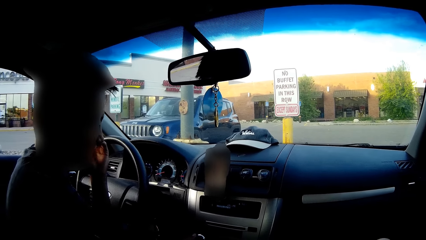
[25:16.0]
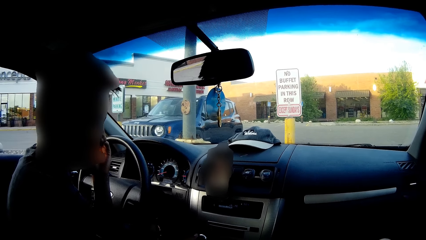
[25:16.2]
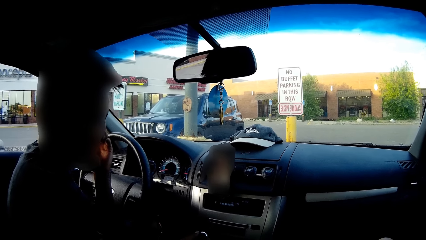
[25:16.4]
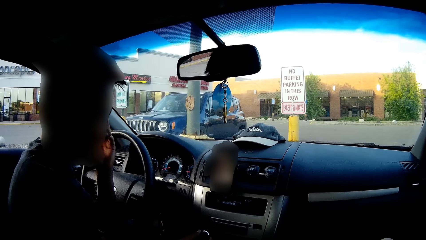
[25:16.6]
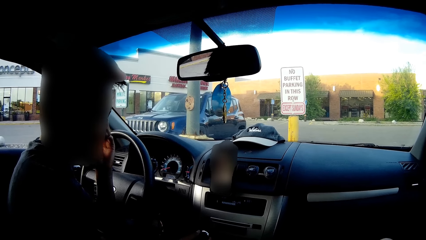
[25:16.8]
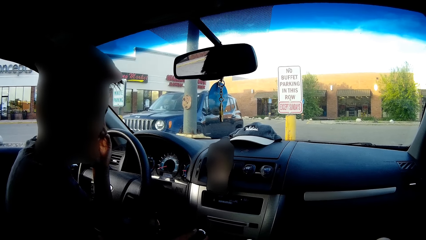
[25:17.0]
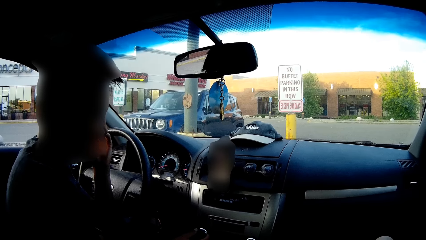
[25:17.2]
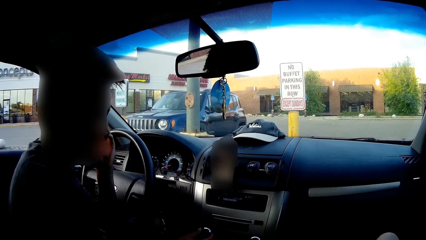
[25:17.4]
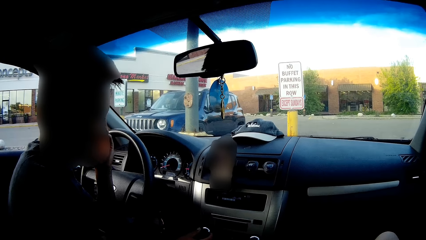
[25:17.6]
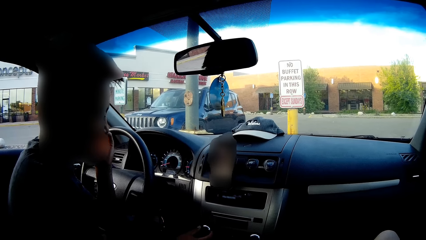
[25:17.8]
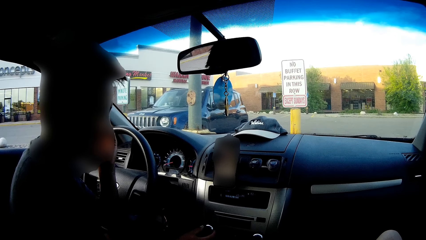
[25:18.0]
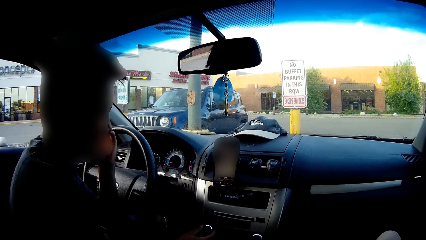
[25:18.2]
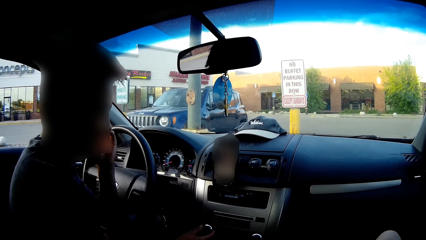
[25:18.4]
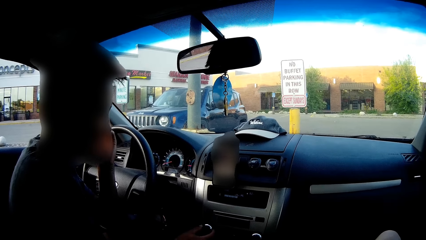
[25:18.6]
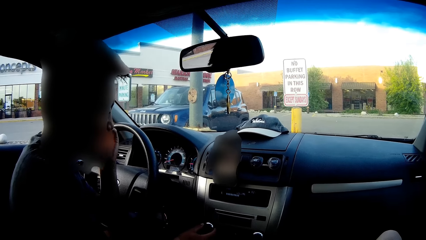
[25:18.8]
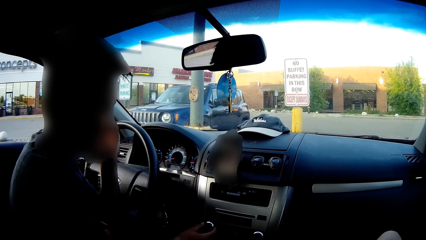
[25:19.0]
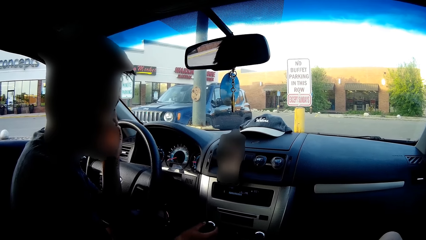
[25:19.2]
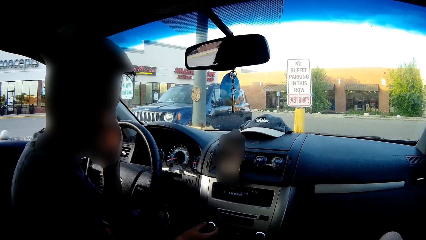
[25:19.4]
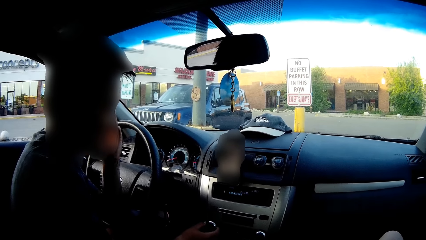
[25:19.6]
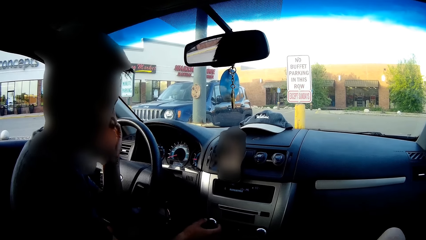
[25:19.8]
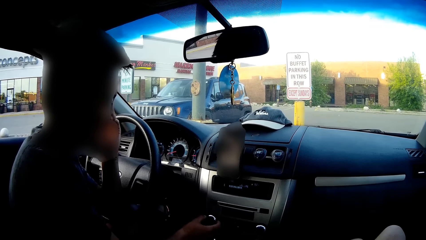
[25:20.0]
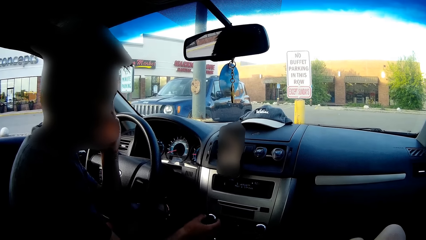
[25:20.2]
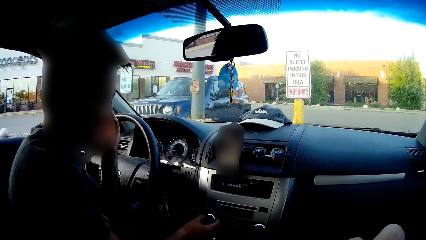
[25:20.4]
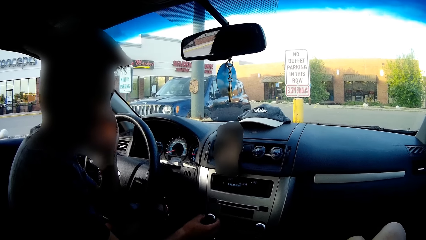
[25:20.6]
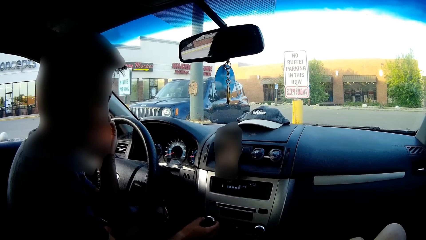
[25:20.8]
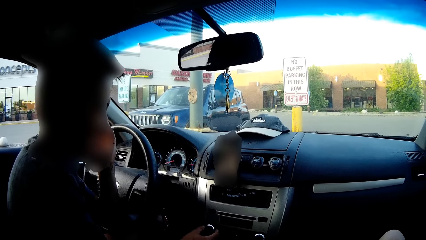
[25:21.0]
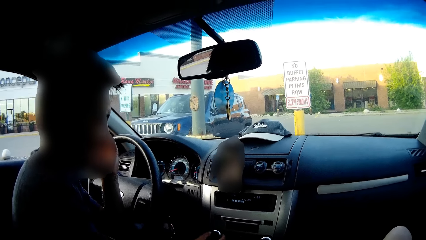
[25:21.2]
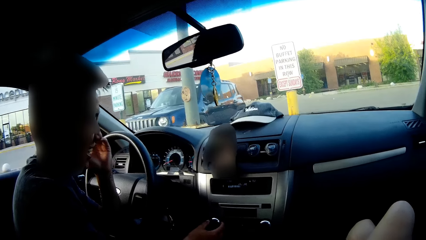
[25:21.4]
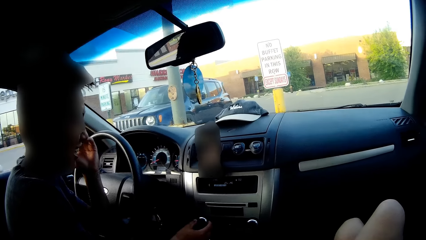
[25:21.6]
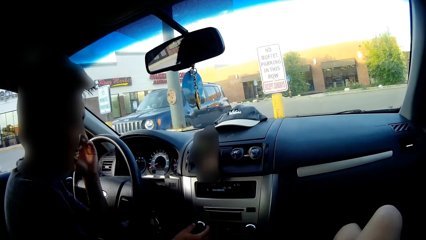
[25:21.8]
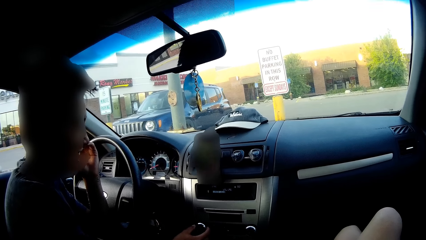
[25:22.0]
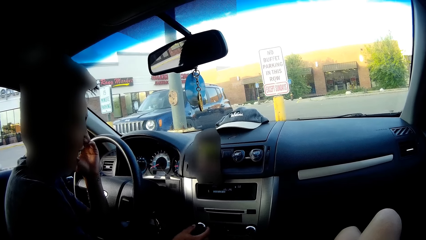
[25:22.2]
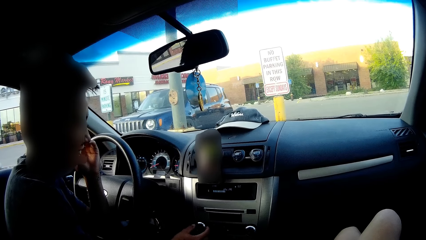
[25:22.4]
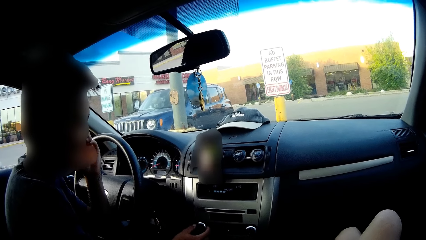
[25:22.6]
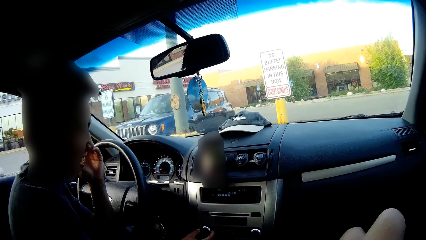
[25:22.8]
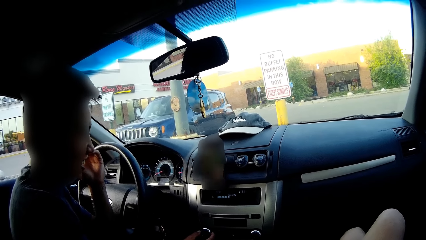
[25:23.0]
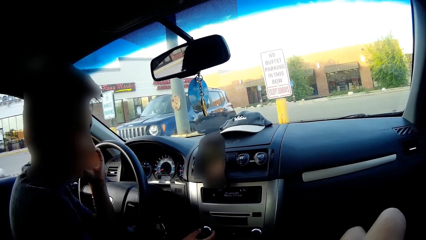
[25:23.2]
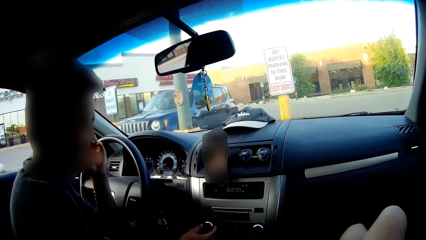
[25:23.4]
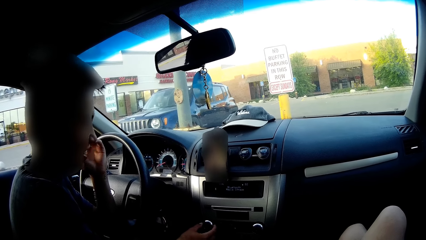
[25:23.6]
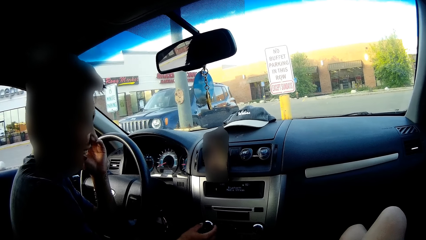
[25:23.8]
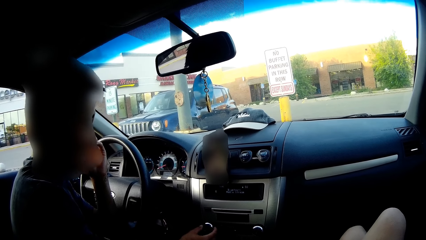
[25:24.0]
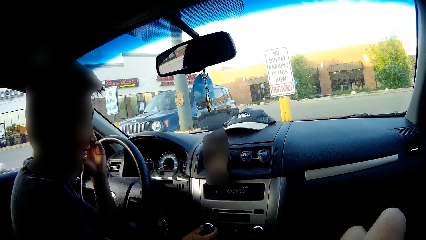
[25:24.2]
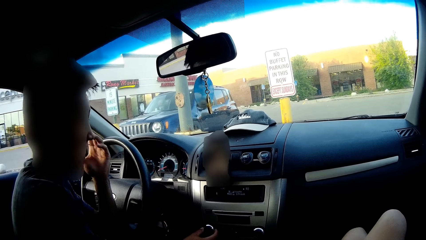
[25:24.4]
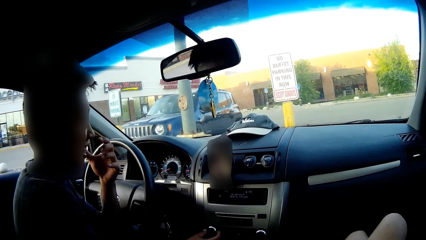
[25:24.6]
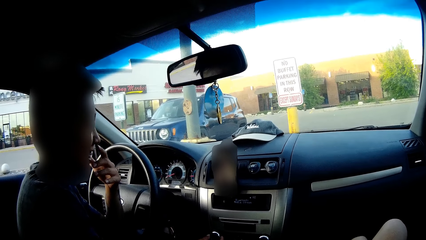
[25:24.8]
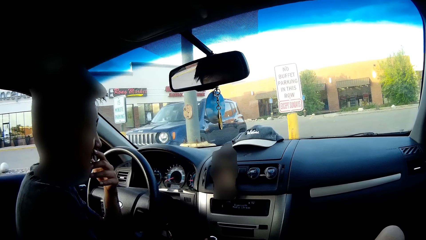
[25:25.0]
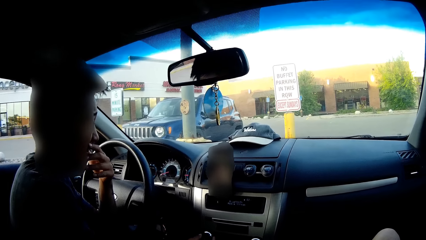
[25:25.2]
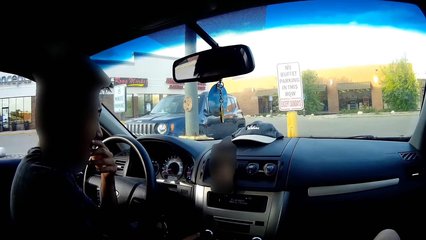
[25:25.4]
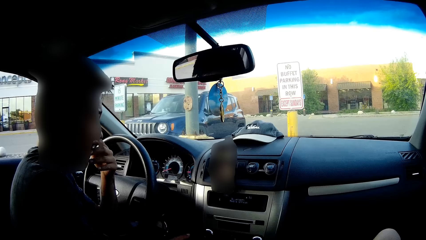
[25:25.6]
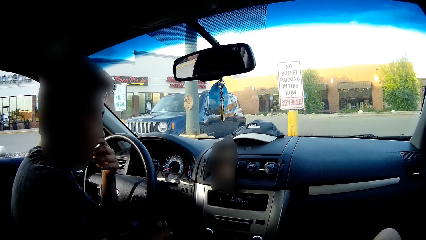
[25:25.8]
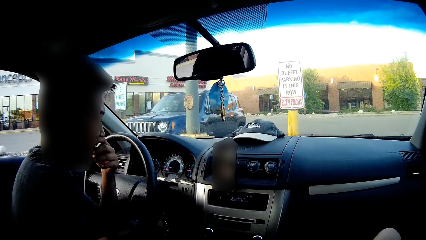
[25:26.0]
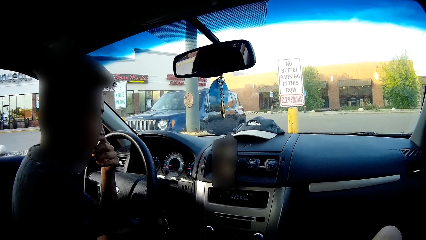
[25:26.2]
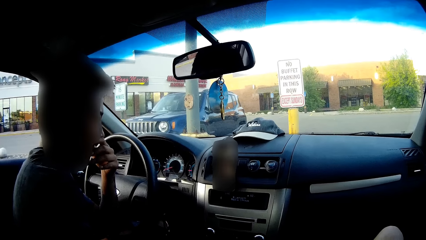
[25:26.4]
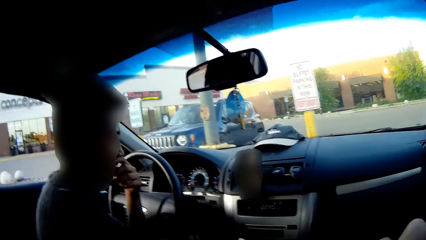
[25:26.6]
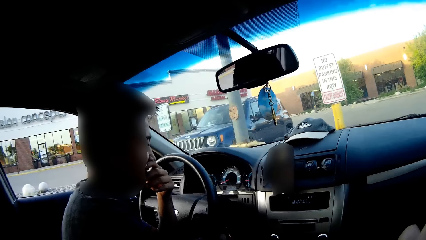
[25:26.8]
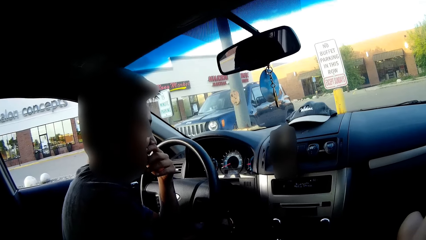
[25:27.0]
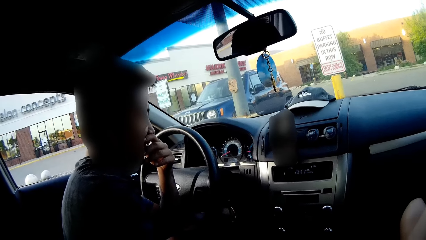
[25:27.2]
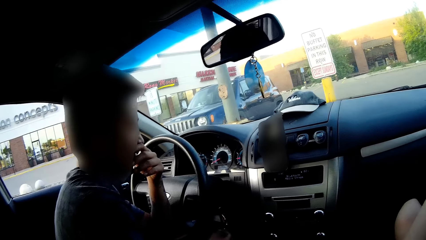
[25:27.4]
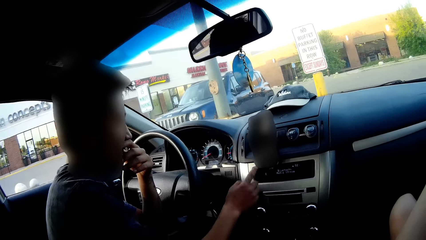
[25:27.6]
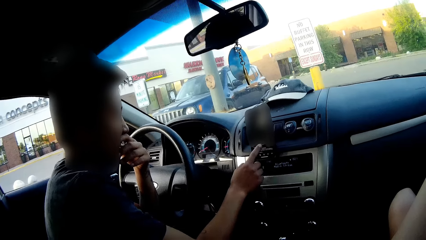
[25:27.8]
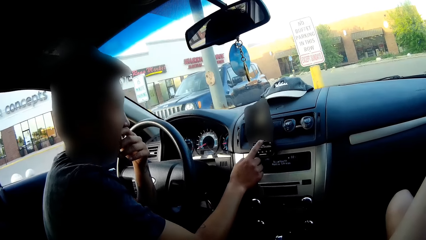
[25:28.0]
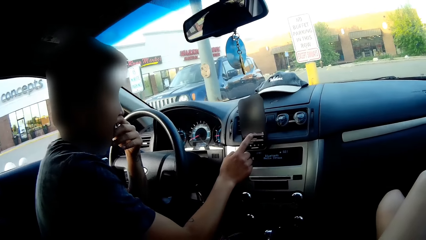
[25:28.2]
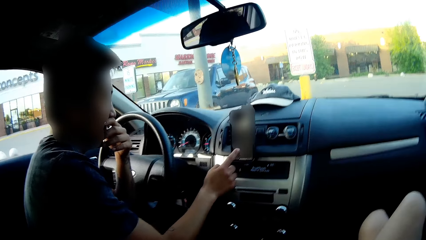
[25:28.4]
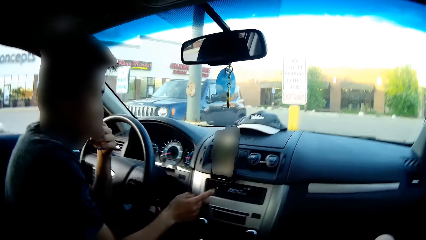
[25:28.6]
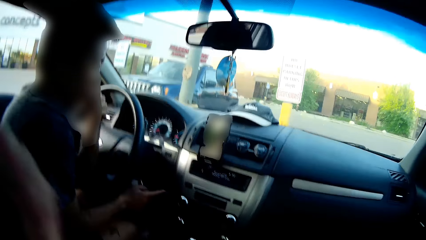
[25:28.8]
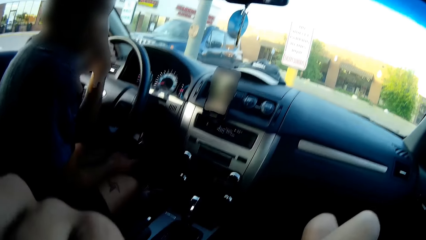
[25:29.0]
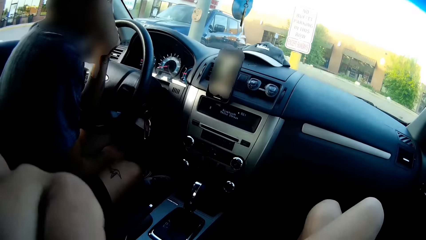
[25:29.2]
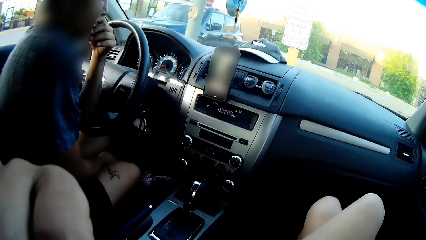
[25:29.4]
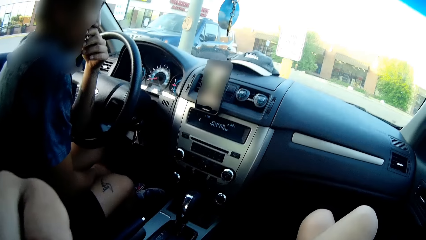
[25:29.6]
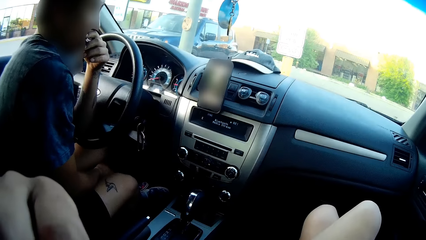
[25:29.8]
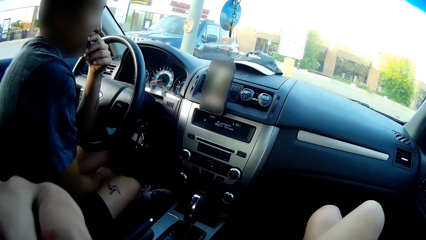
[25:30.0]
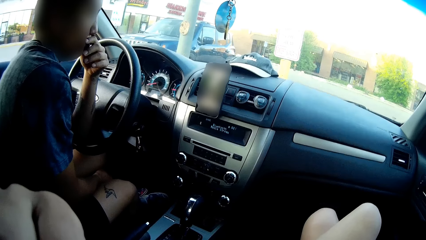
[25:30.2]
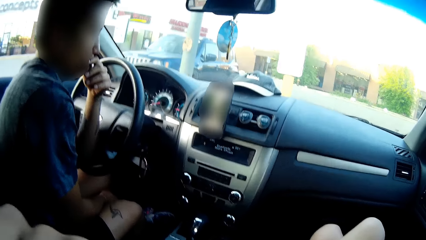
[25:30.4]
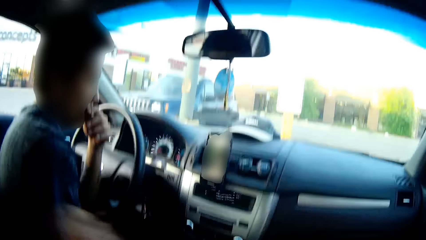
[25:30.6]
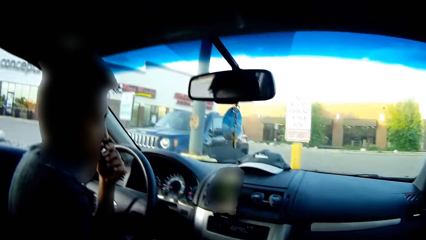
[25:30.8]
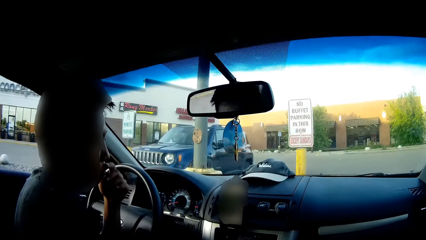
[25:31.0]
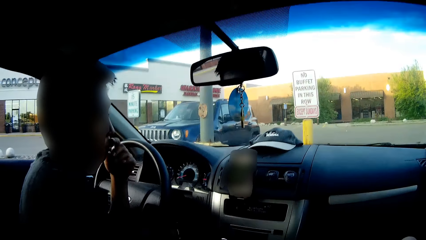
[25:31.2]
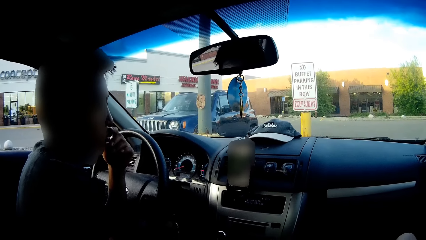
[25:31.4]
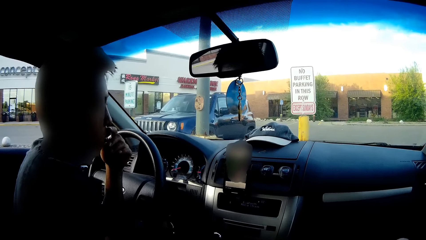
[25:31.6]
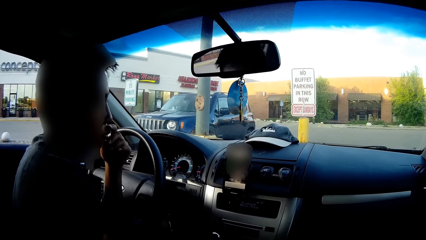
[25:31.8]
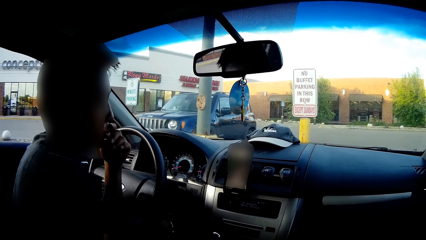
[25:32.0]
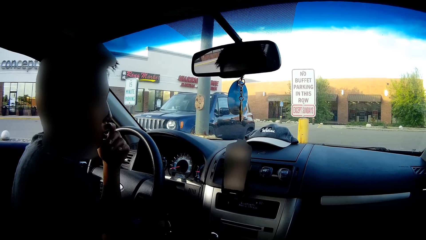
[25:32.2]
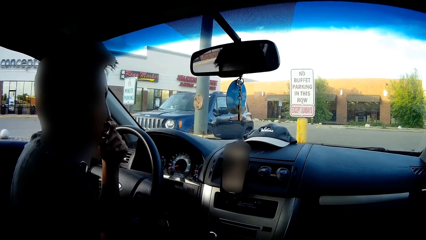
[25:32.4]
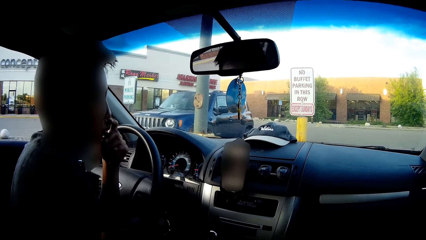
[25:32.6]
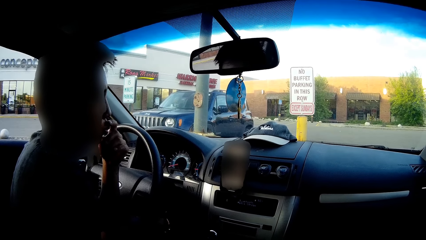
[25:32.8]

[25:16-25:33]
The camera wearer speaks to a man. They look at the phone. The man puts a hand on his mouth. The man uses the phone. The camera wearer touches their face.
